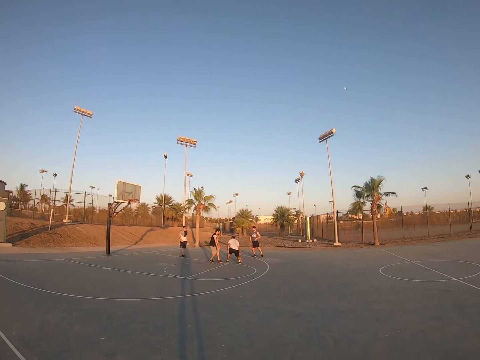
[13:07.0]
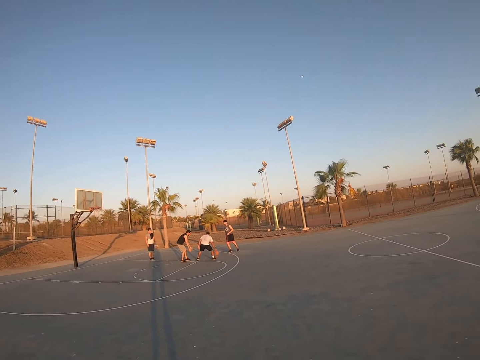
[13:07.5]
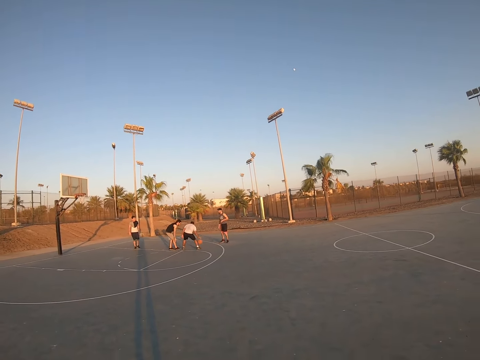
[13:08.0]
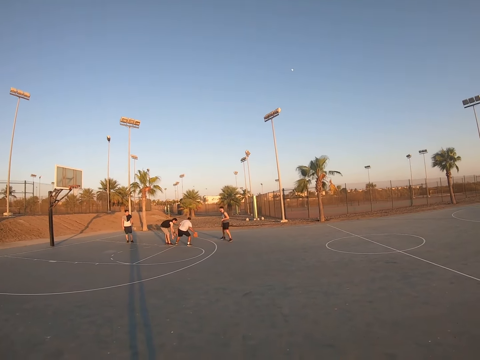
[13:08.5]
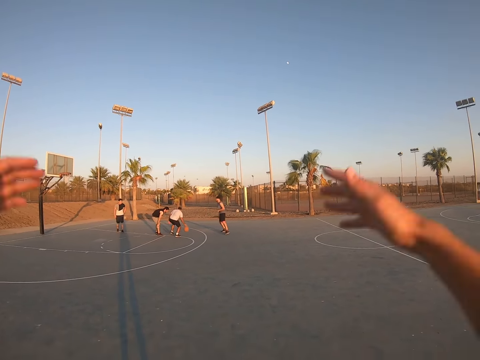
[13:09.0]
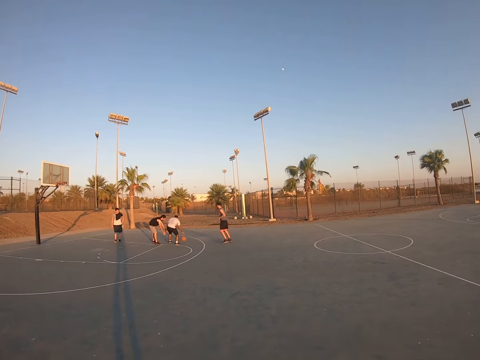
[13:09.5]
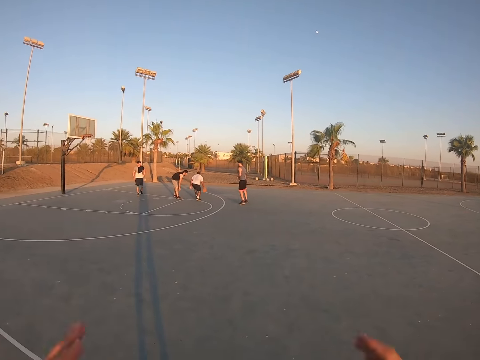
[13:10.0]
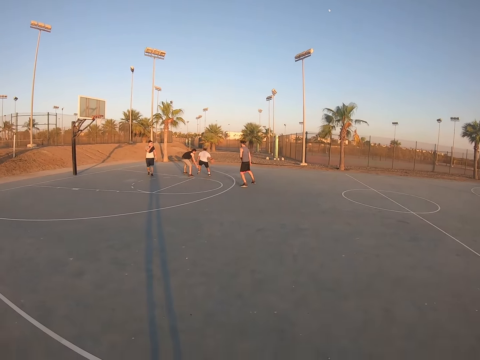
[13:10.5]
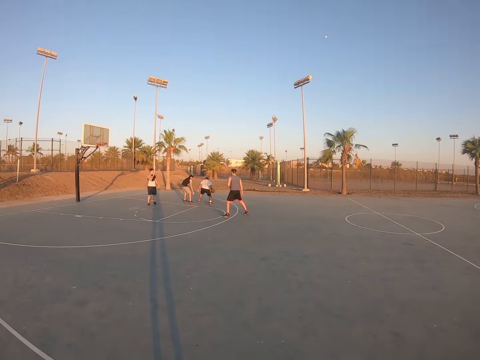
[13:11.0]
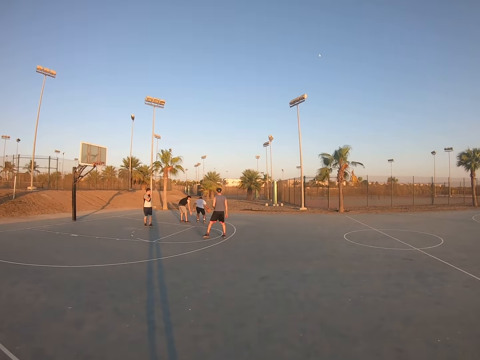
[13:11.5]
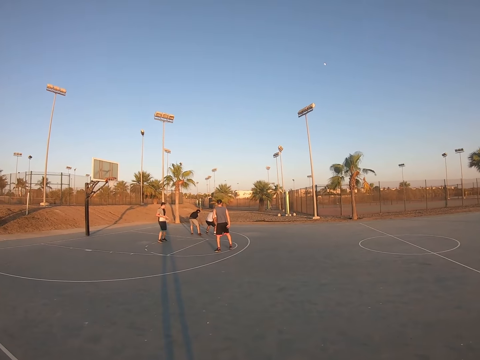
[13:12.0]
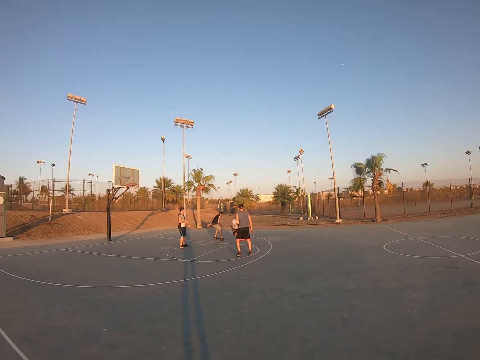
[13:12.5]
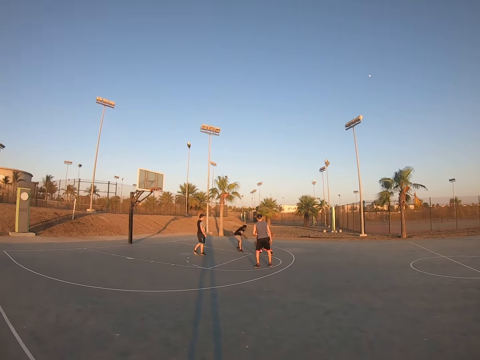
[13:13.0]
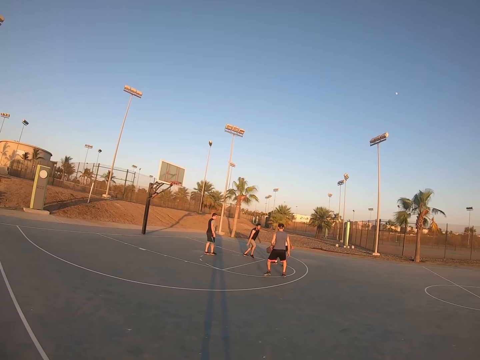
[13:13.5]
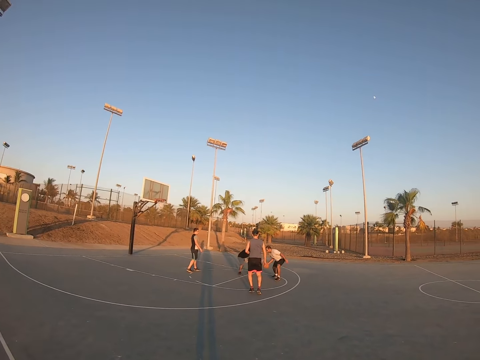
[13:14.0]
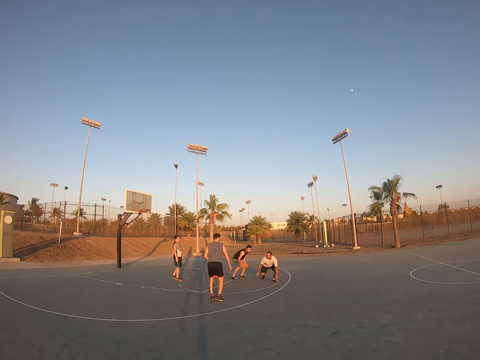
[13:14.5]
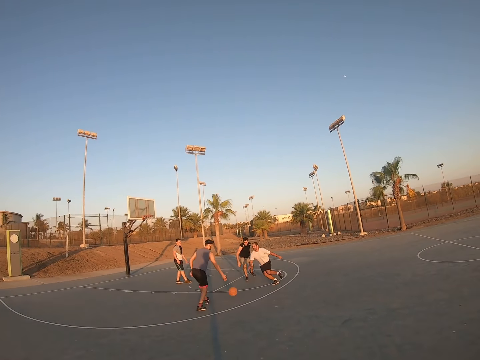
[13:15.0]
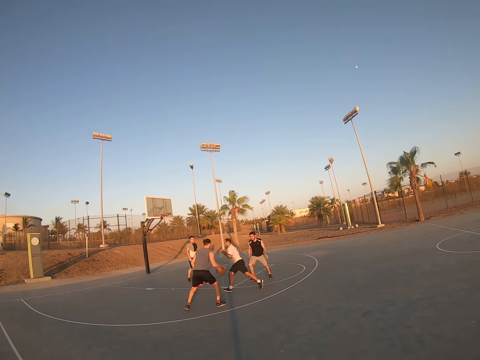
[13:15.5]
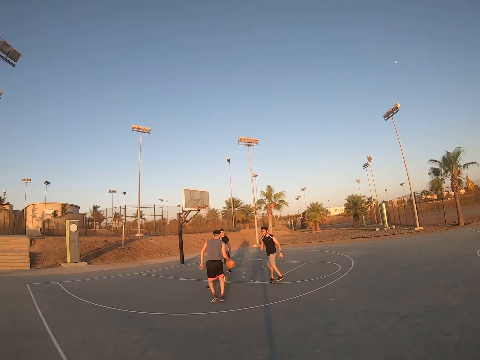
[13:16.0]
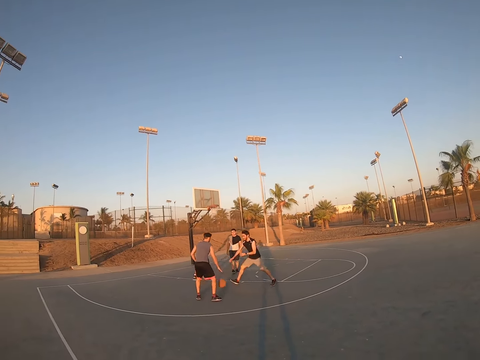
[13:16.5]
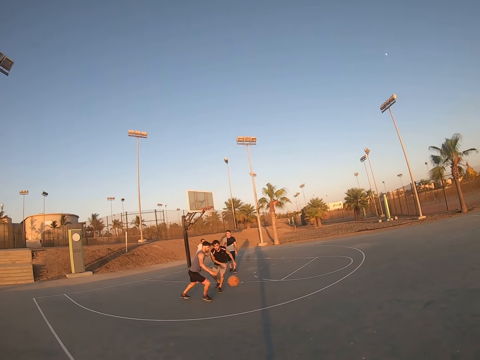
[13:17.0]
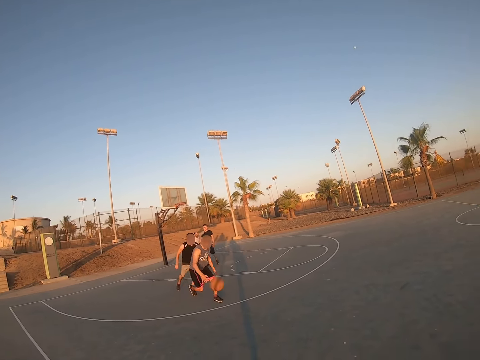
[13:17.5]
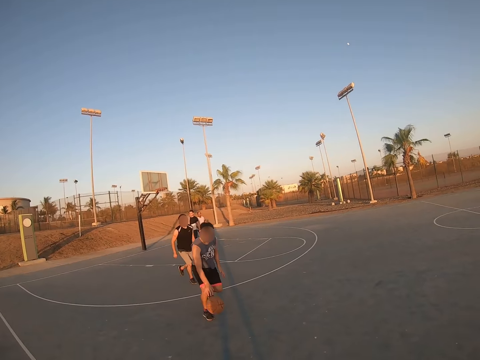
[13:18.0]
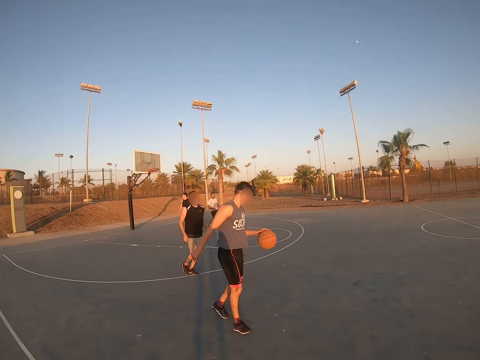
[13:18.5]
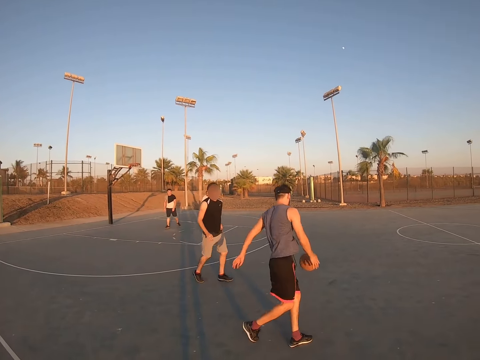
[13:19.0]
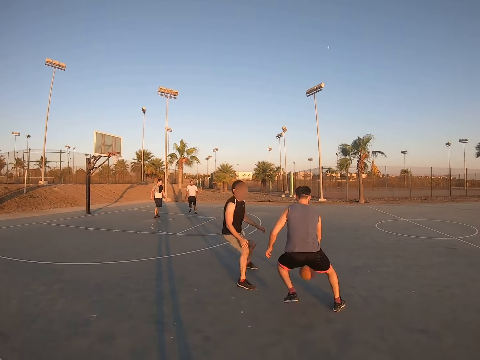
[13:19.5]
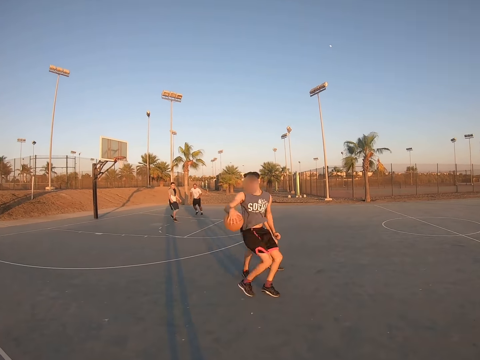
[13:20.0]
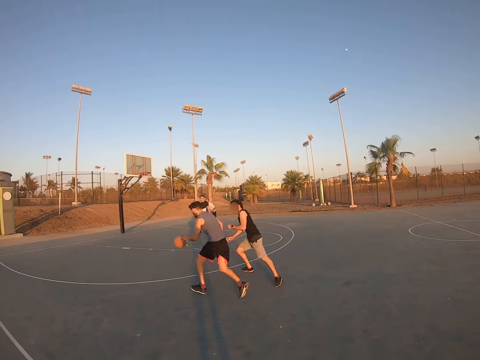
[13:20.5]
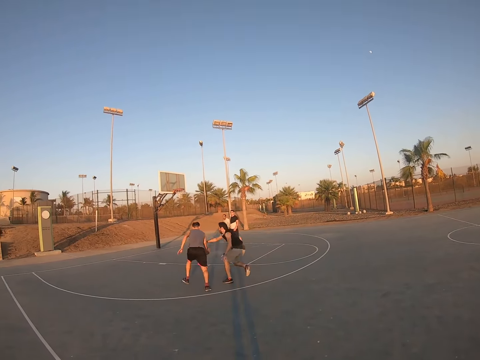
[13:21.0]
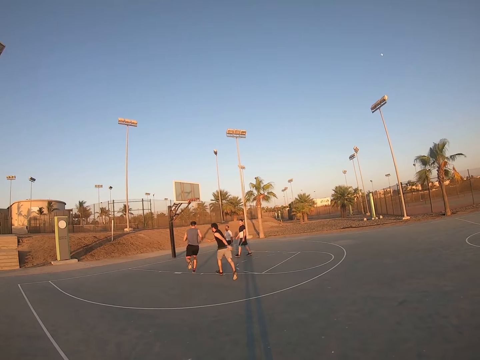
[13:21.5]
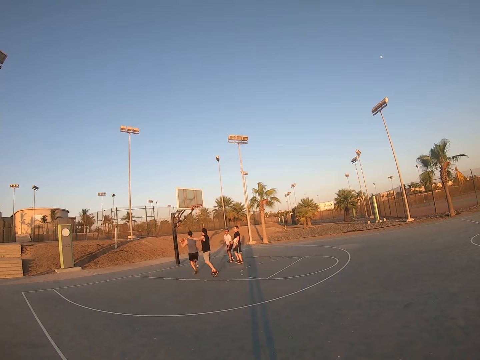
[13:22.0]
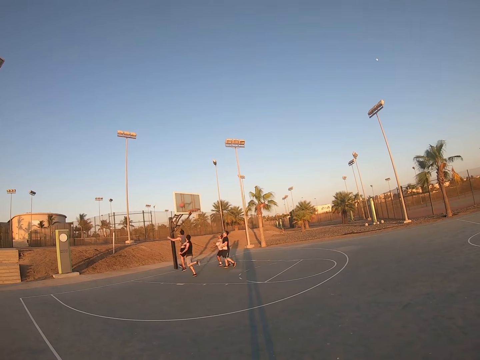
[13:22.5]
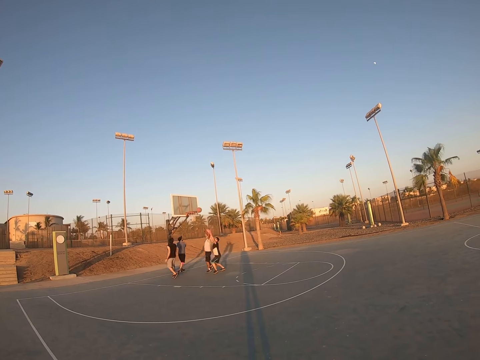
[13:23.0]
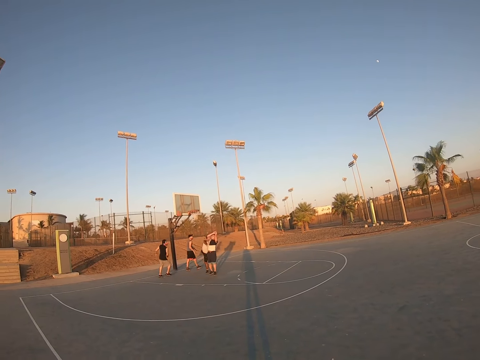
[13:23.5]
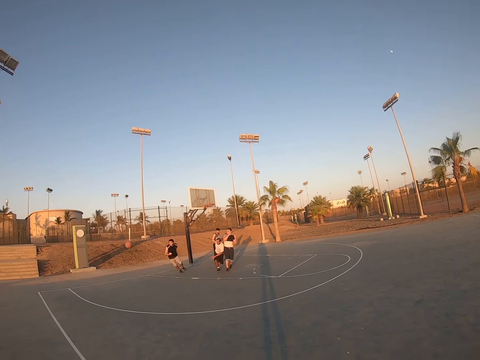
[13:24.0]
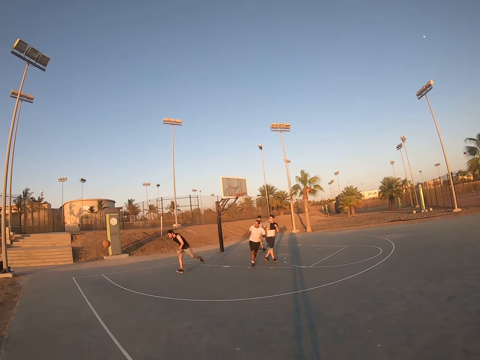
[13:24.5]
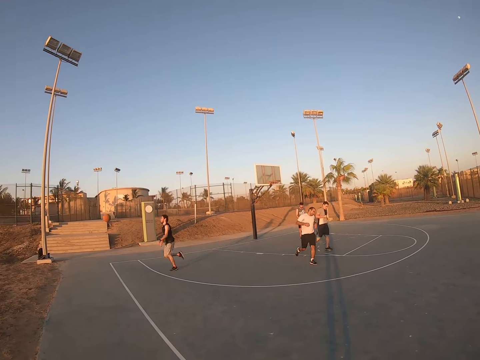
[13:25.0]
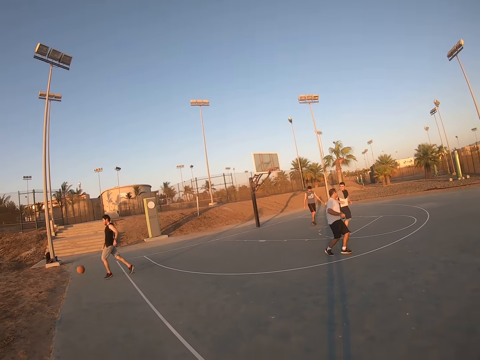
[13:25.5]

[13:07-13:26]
The camera wearer lifts up his hands. A man dribbles the ball on the ground. The man throws up the ball to score a goal.

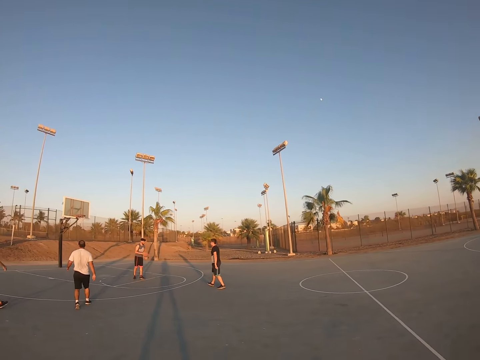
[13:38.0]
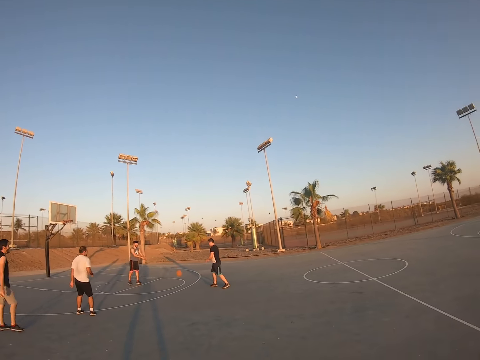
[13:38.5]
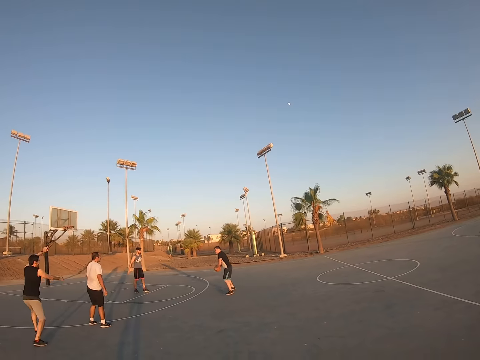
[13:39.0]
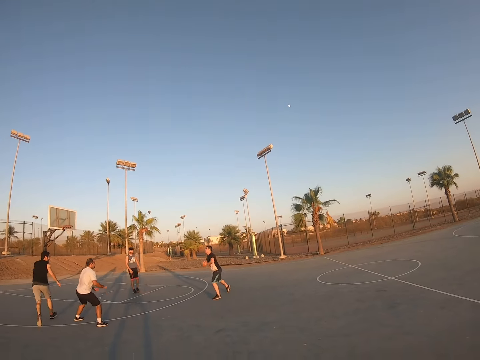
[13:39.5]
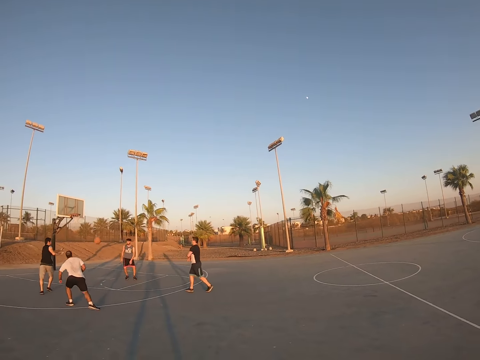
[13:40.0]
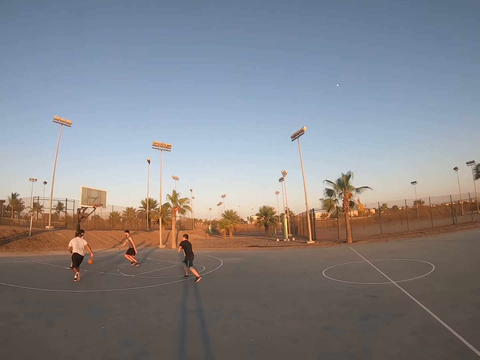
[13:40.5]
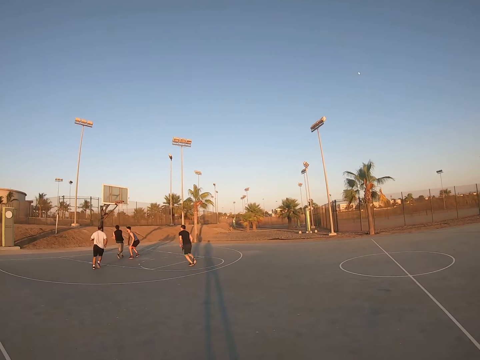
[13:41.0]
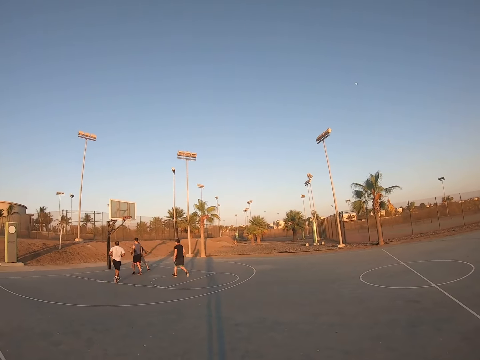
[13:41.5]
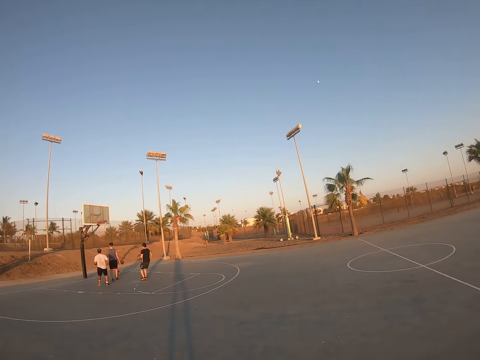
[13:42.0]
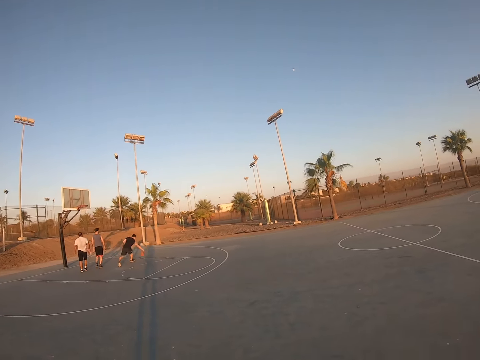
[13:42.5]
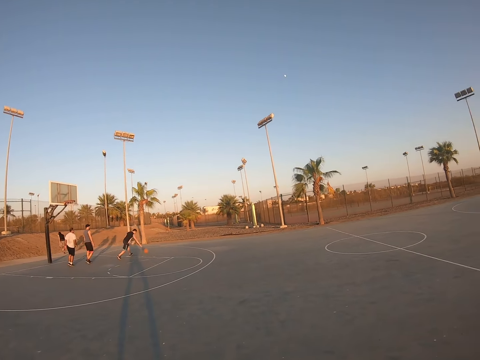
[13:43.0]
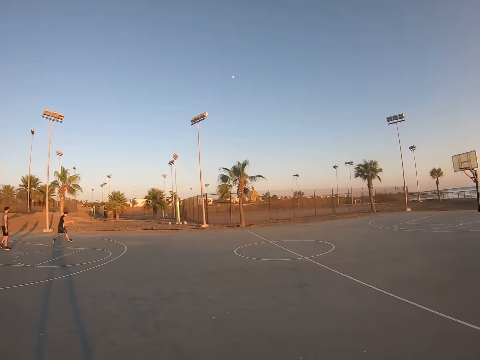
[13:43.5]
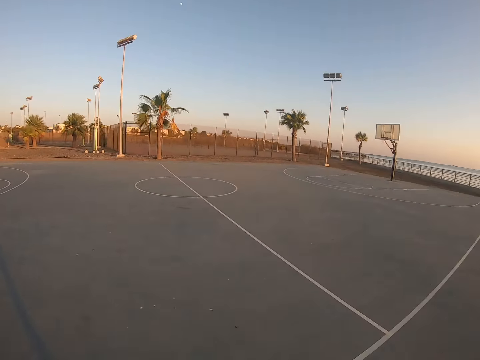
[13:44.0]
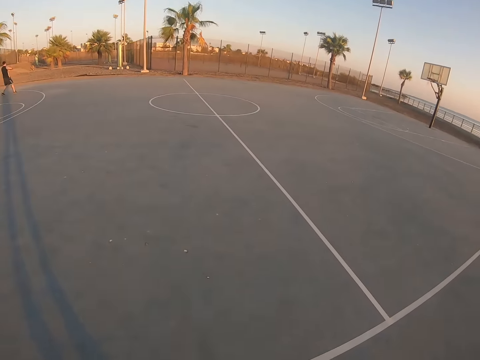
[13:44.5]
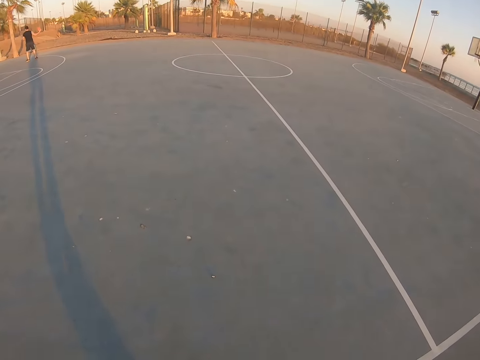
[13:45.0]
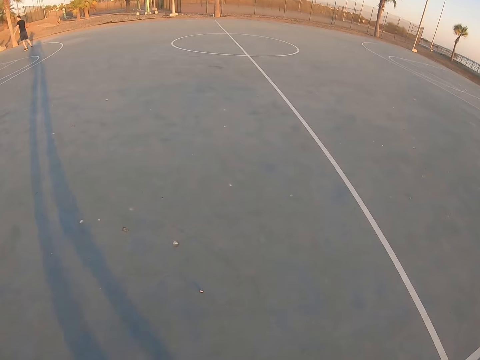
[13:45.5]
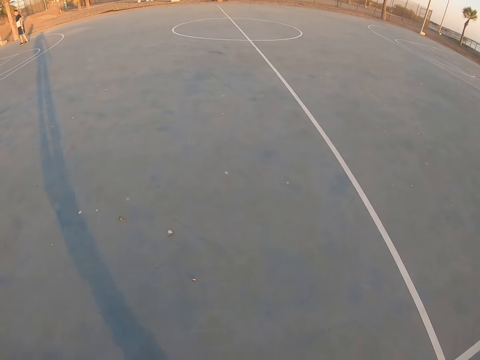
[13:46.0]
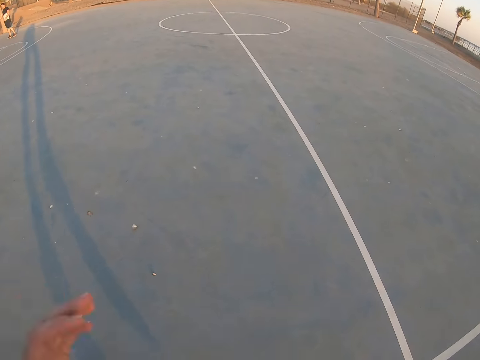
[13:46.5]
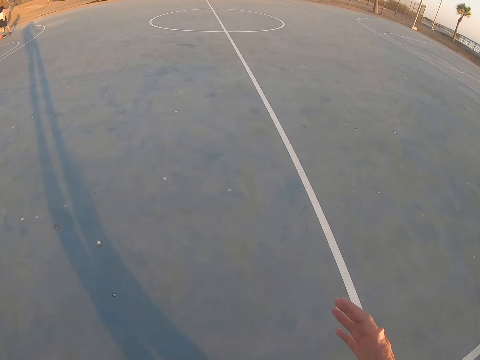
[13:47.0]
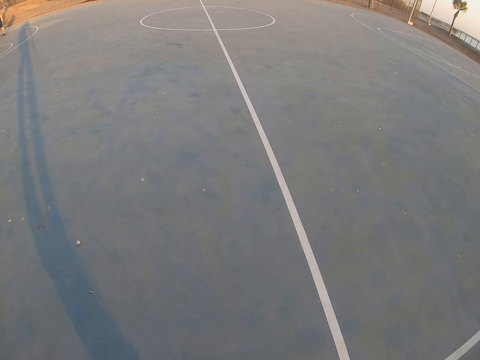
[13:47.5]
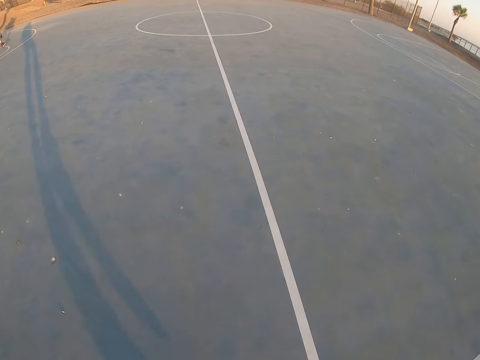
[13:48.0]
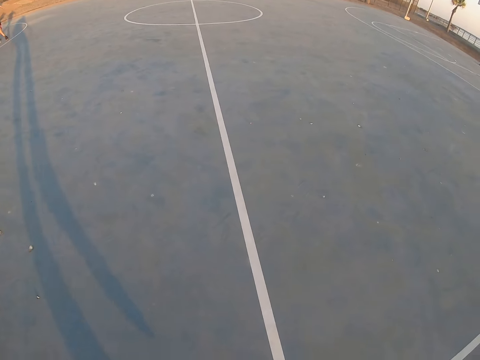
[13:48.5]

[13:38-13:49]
A man throws the ball to another man.
